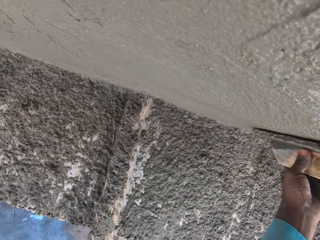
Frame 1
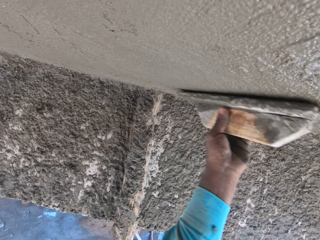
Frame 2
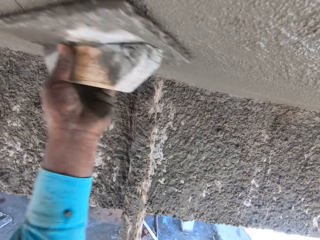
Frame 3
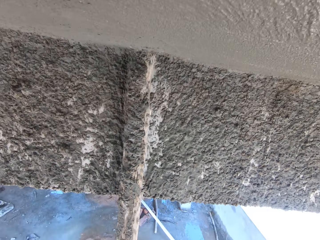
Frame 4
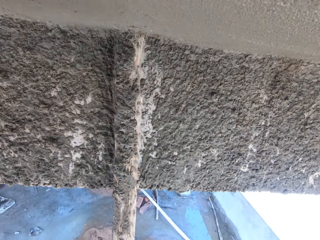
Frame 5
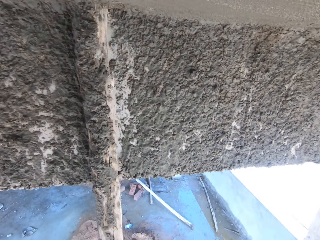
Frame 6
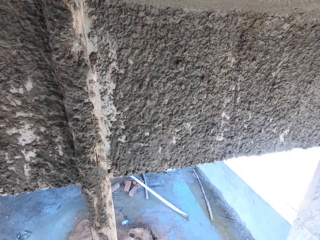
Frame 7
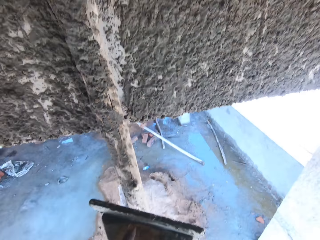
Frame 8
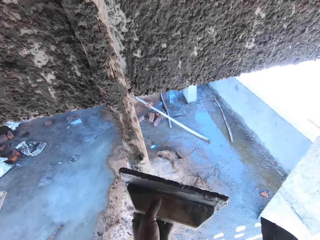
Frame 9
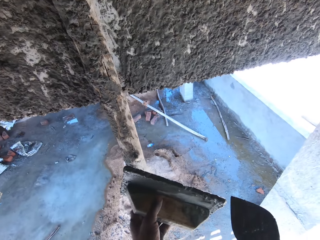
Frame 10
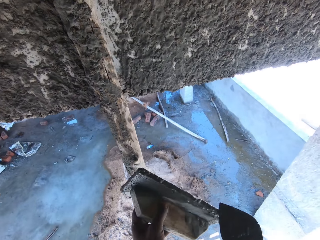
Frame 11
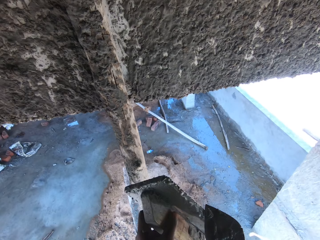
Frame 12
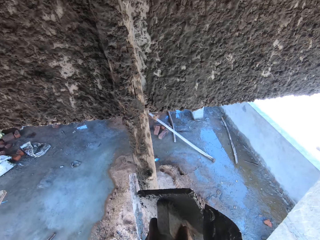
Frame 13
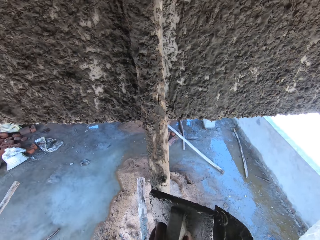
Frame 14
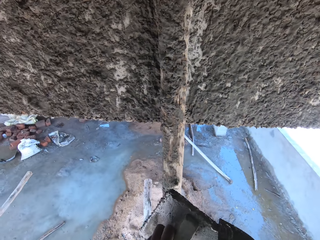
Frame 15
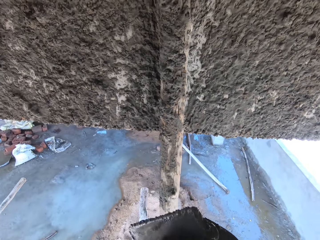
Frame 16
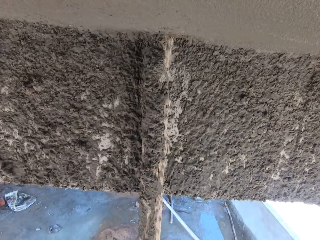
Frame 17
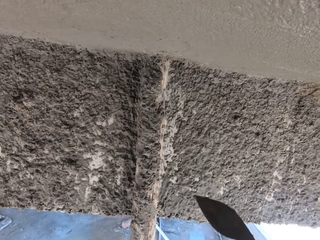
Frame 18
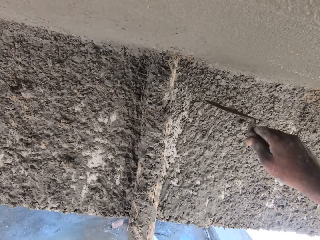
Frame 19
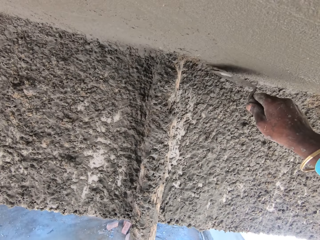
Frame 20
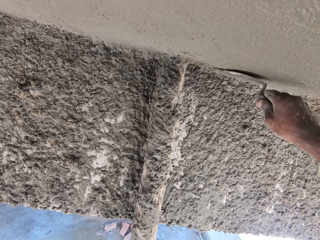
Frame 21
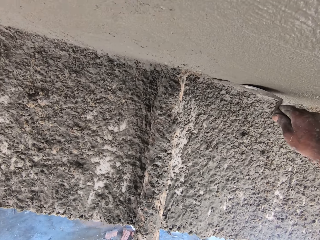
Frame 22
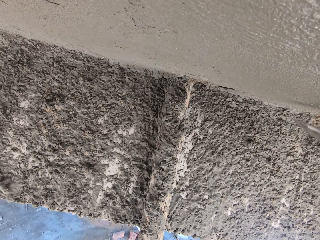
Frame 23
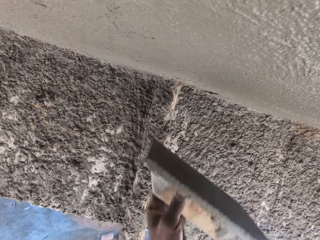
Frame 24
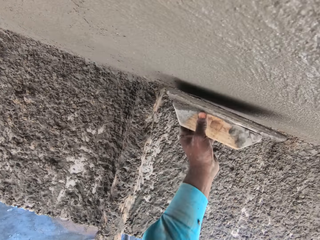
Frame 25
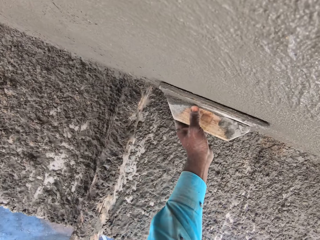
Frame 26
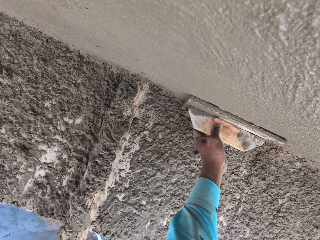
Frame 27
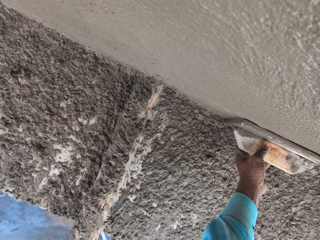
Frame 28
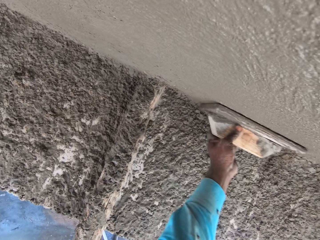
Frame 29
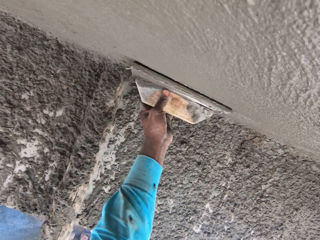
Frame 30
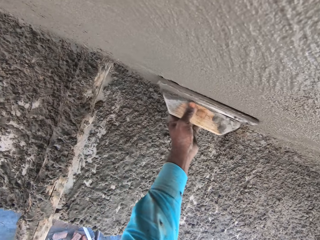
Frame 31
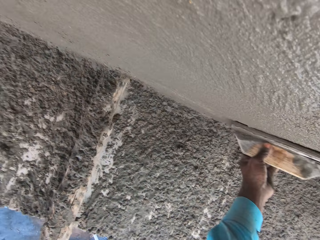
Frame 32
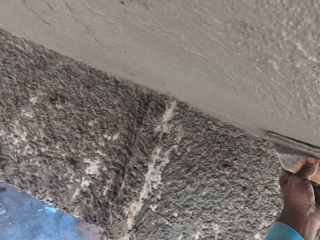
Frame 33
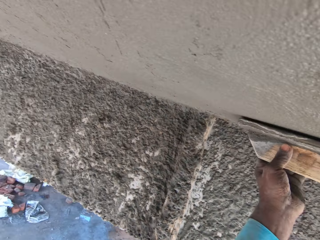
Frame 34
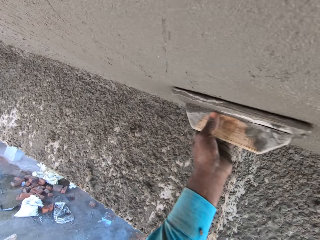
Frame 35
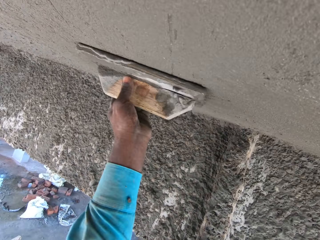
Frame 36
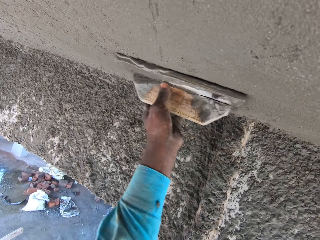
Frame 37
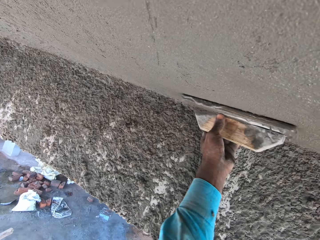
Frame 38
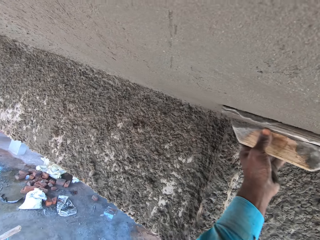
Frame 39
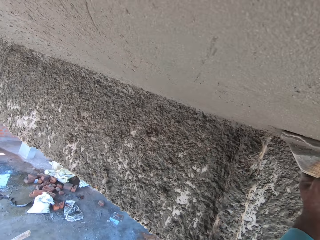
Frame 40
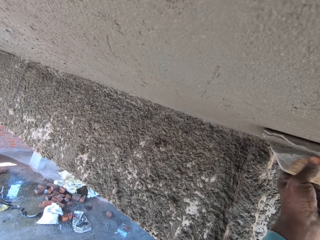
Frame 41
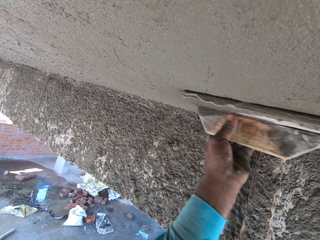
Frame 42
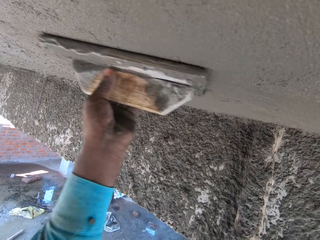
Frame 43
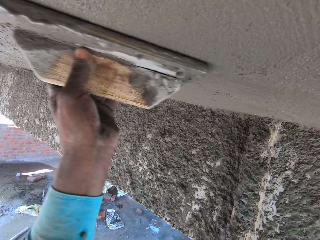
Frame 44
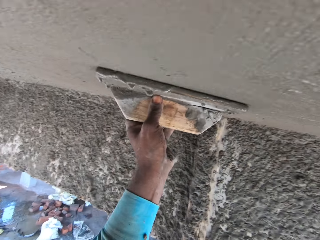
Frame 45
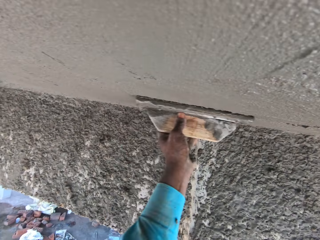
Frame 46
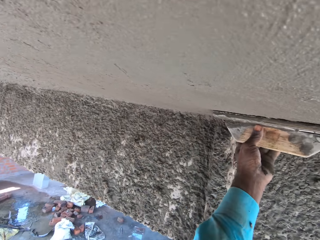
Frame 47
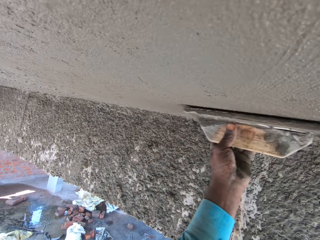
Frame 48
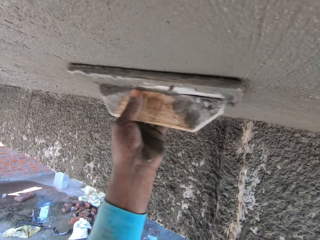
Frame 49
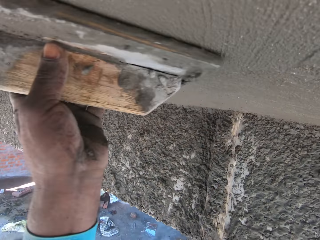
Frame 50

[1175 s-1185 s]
The camera wearer clears the mortar from the square trowel. They put mortar on the wall. They smoothen the wall with the square trowel.

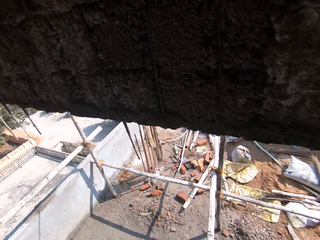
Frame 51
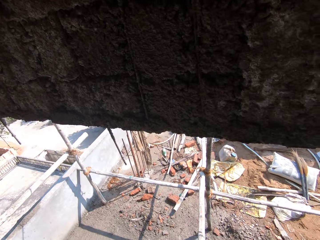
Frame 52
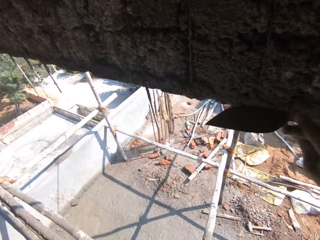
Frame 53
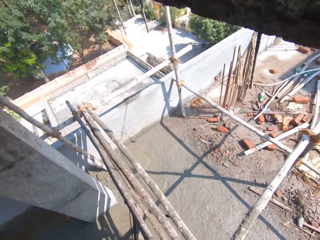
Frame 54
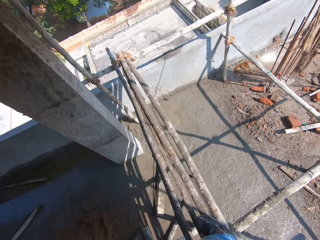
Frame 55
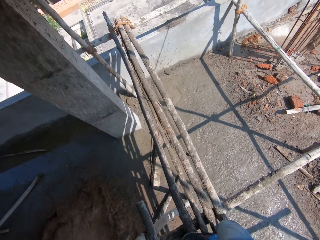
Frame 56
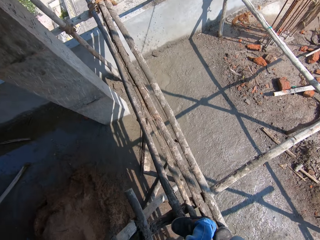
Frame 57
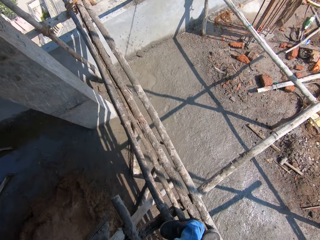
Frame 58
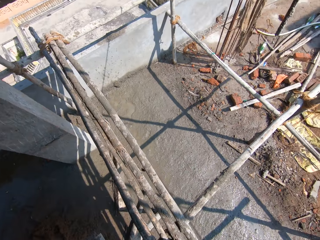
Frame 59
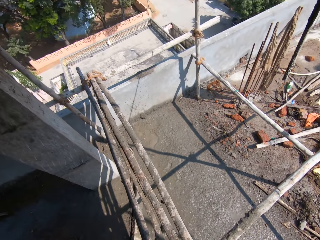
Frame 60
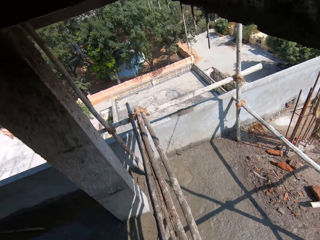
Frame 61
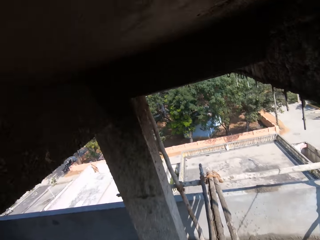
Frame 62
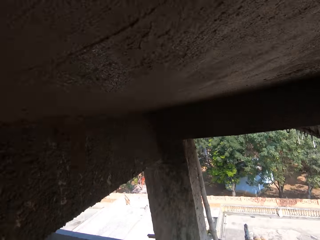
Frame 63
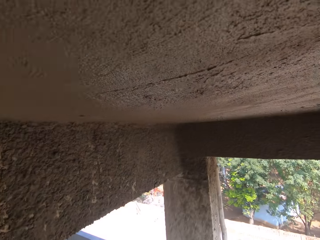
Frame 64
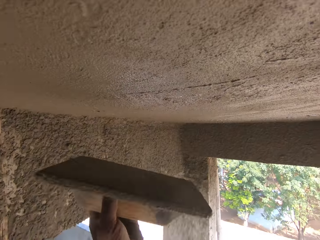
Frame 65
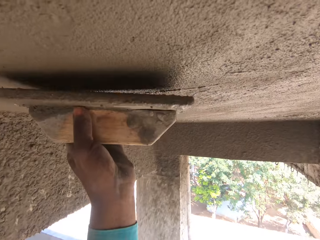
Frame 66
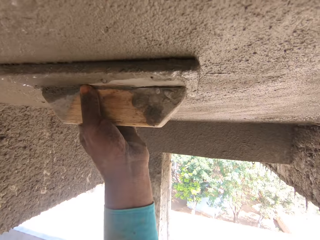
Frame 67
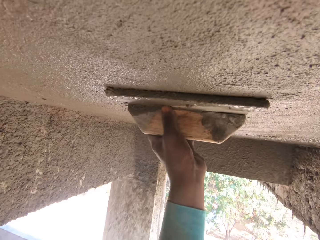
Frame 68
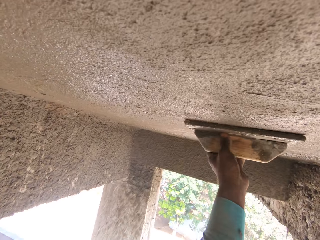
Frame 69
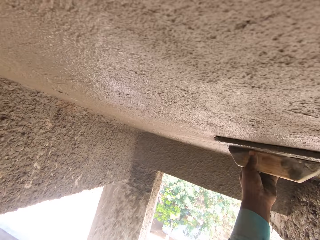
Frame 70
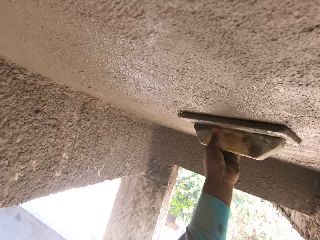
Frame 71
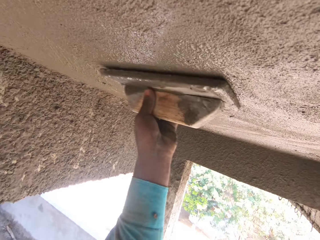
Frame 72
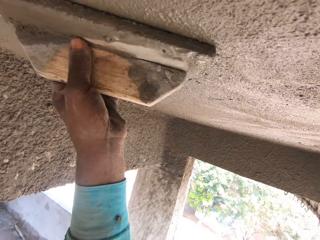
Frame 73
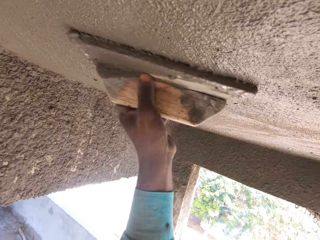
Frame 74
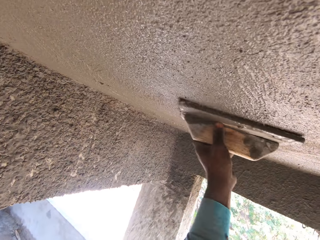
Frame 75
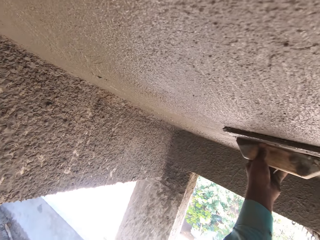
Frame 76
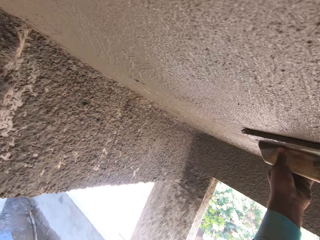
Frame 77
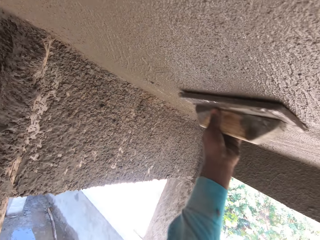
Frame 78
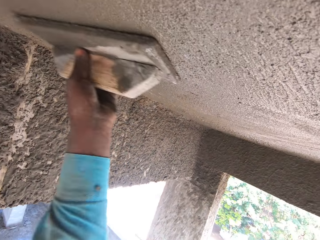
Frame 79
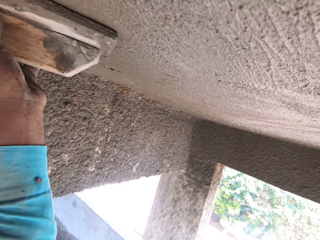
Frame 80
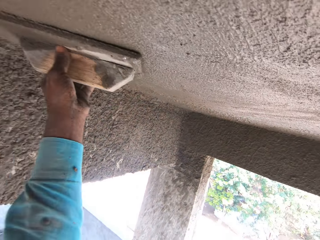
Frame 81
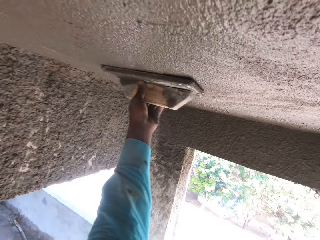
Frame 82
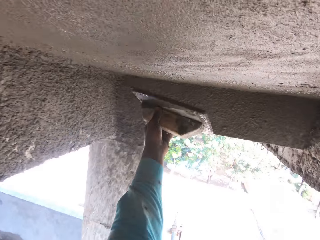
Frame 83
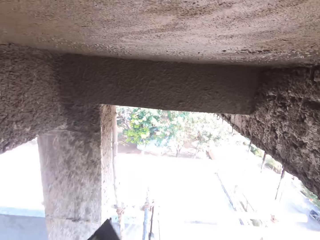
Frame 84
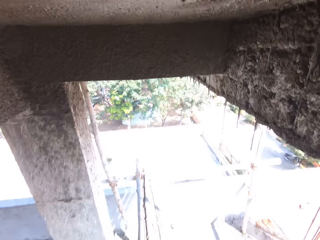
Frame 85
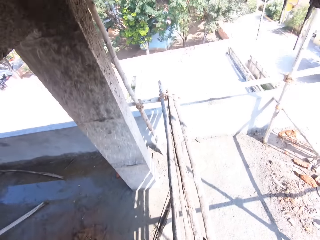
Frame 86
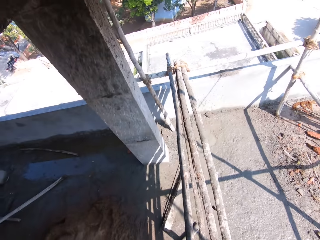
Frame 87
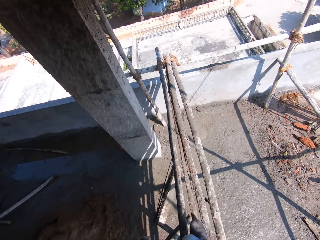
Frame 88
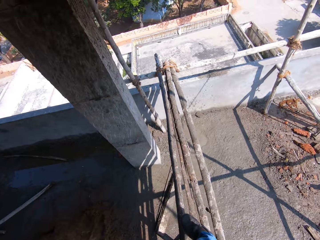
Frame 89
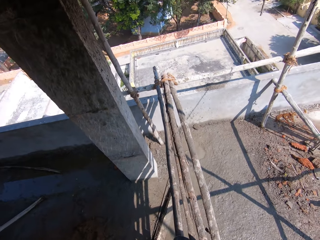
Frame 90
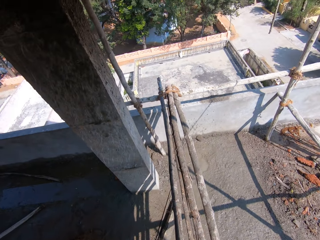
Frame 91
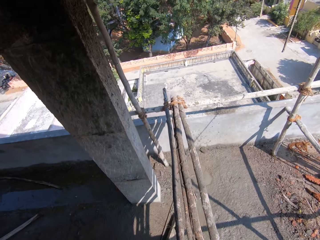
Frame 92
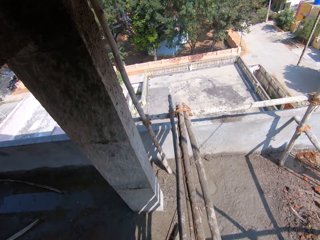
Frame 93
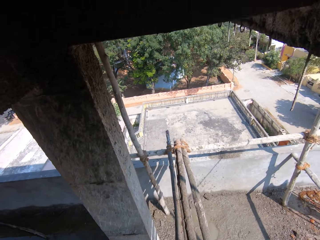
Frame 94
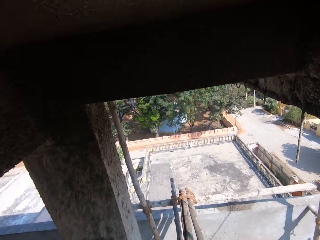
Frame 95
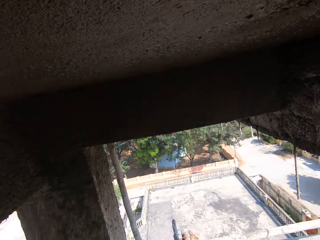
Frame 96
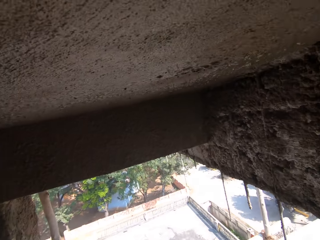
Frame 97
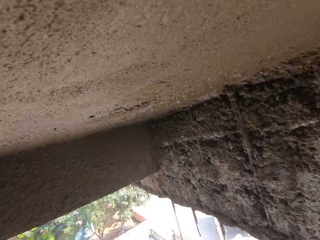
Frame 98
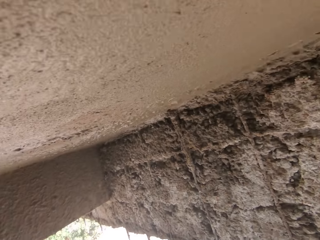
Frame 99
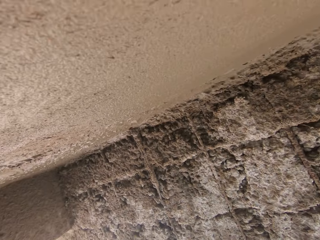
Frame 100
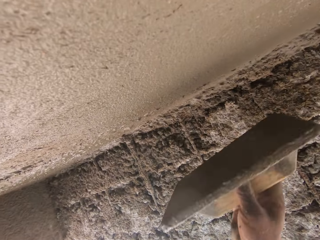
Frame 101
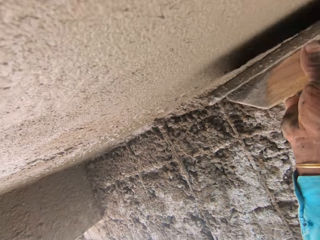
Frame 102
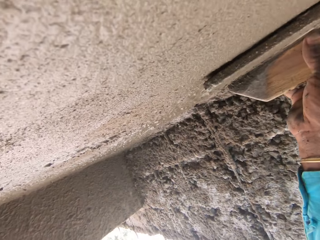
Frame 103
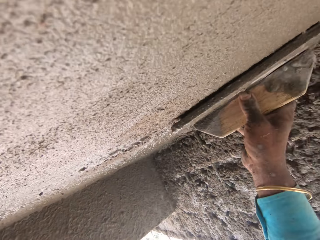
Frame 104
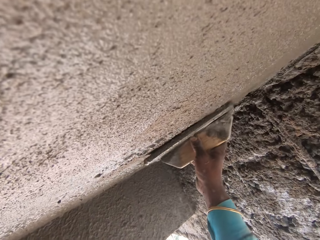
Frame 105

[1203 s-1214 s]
The camera wearer looks around. They smoothen the ceiling with a float. They look around. They walk at a construction site. They smoothen the wall with a square trowel.
